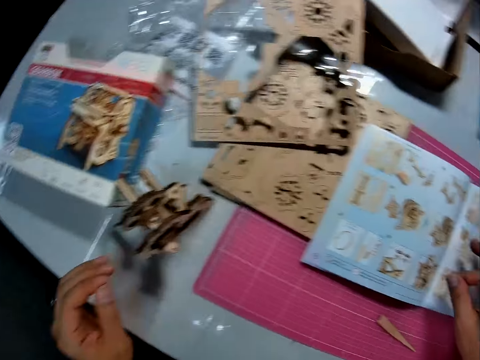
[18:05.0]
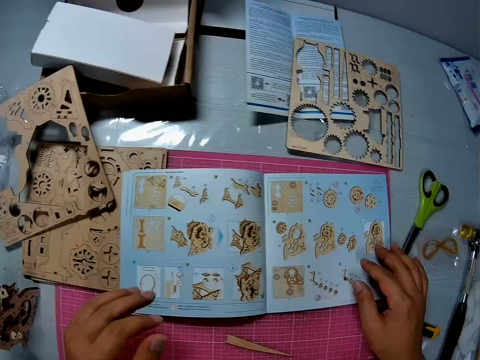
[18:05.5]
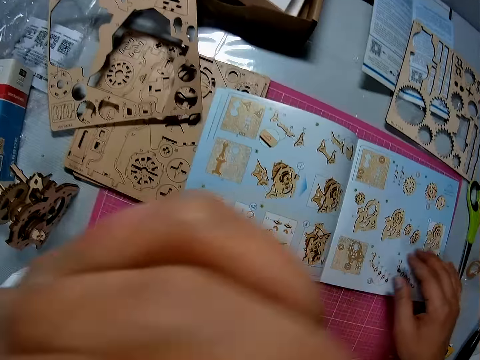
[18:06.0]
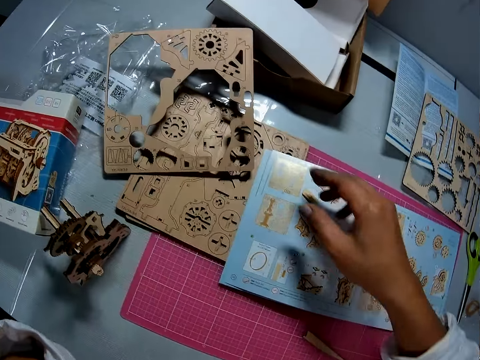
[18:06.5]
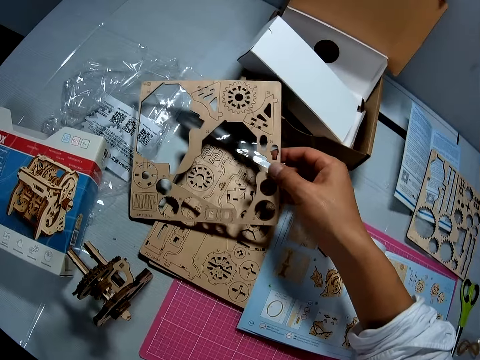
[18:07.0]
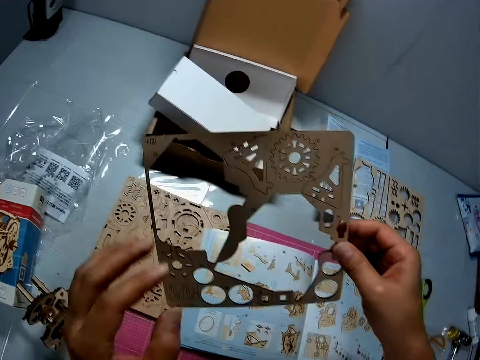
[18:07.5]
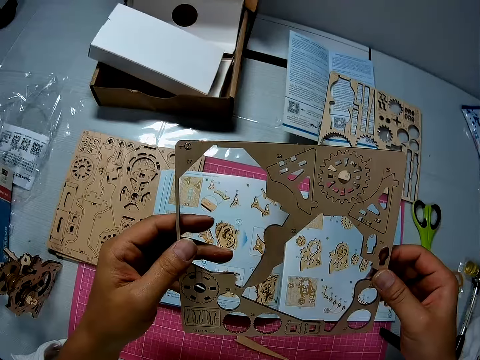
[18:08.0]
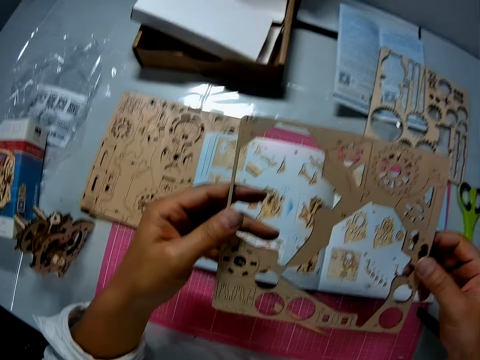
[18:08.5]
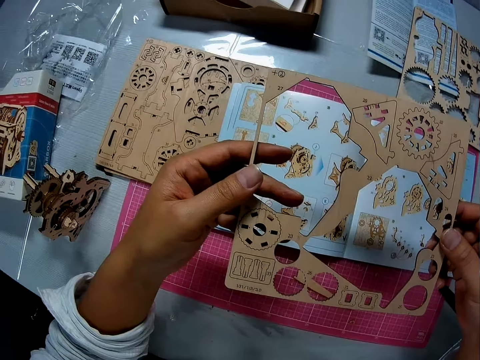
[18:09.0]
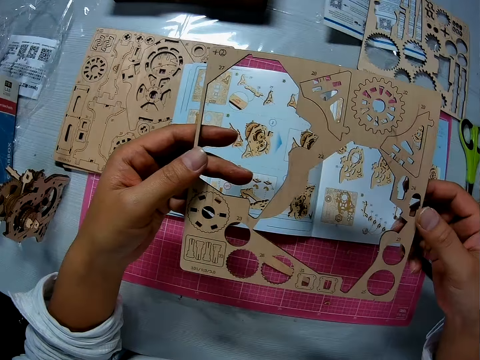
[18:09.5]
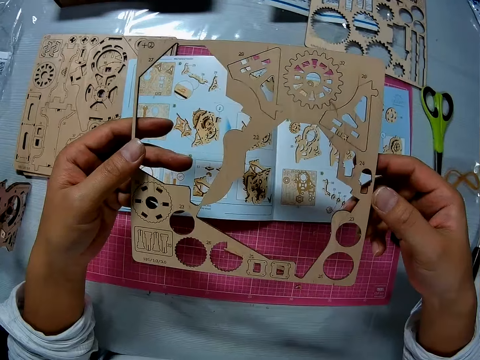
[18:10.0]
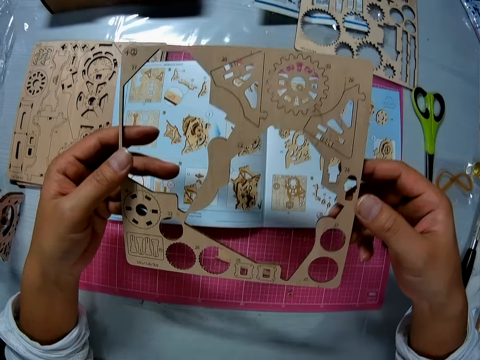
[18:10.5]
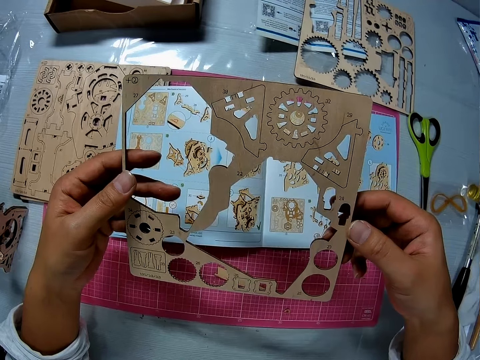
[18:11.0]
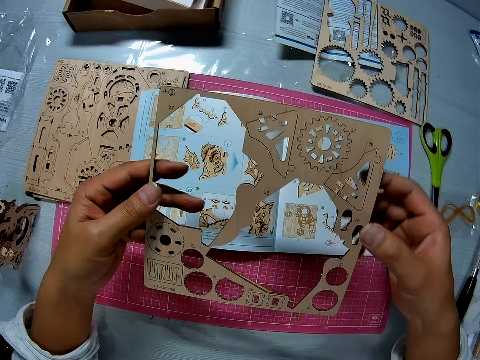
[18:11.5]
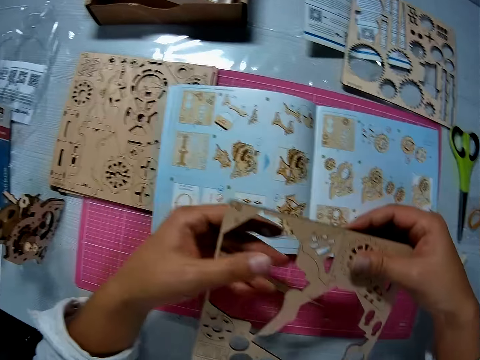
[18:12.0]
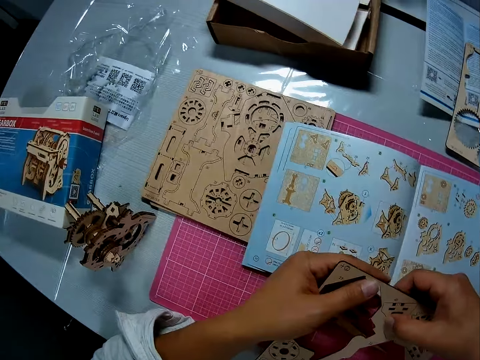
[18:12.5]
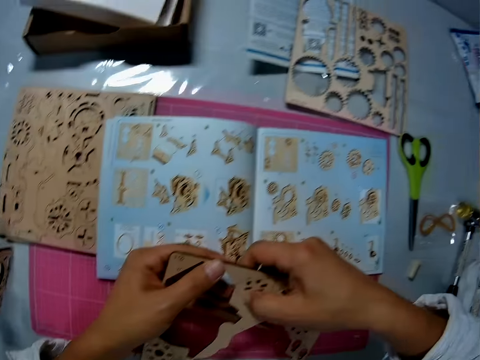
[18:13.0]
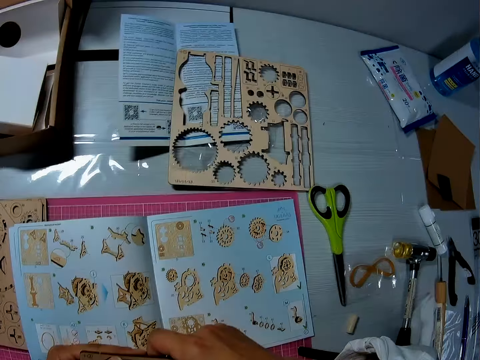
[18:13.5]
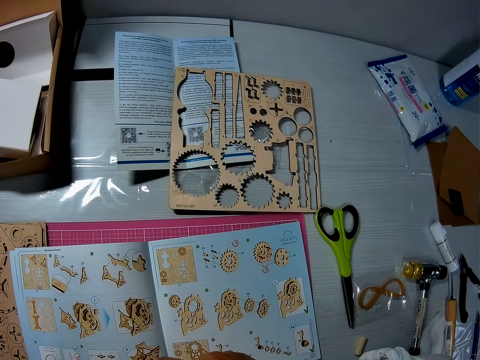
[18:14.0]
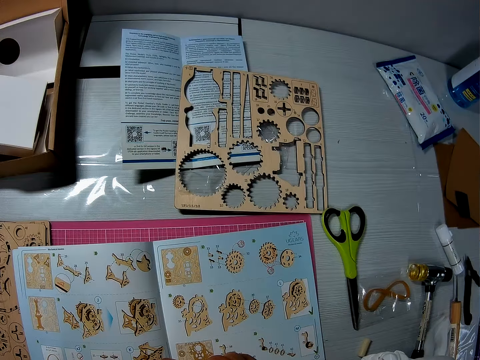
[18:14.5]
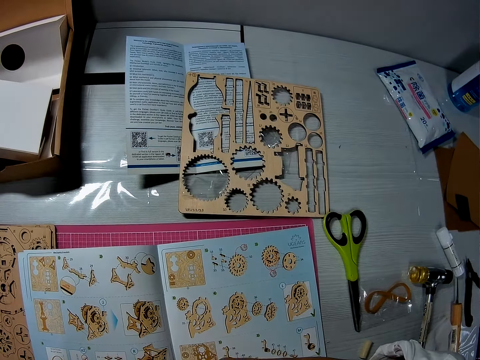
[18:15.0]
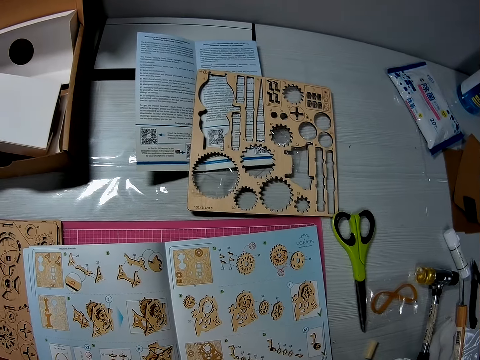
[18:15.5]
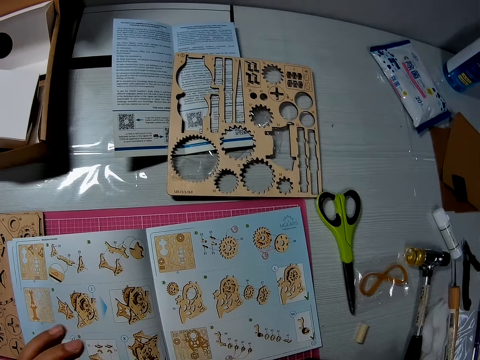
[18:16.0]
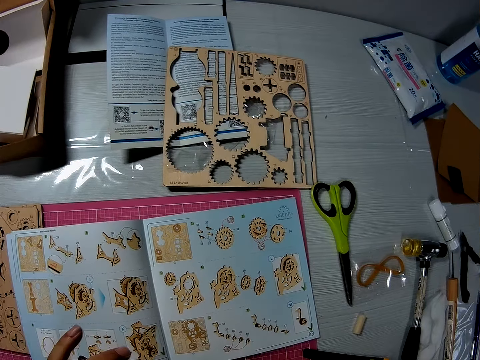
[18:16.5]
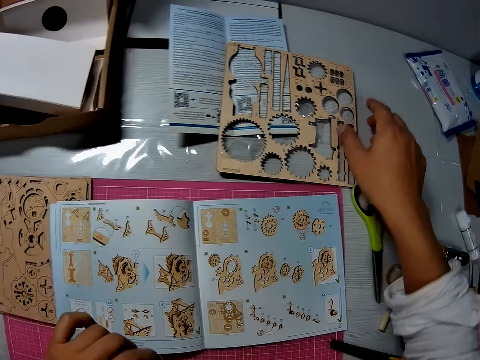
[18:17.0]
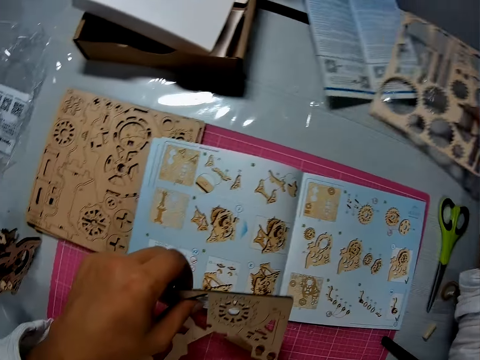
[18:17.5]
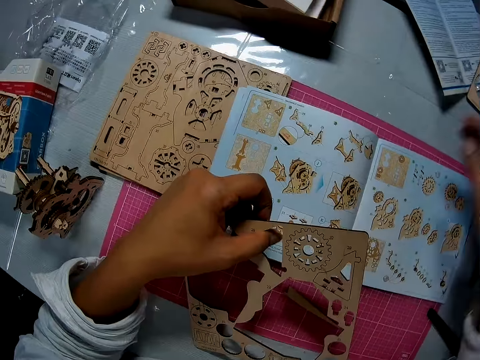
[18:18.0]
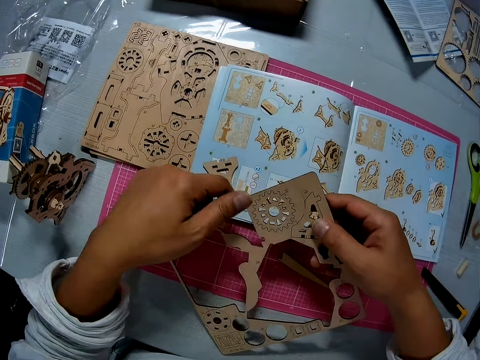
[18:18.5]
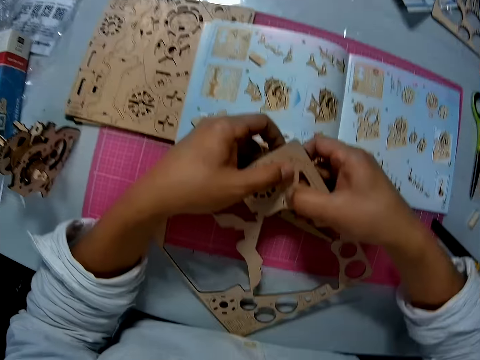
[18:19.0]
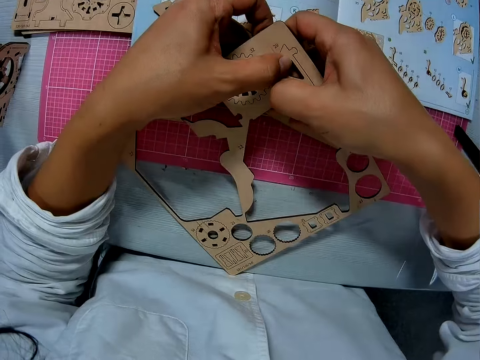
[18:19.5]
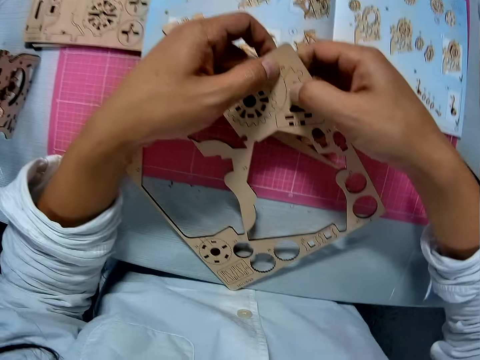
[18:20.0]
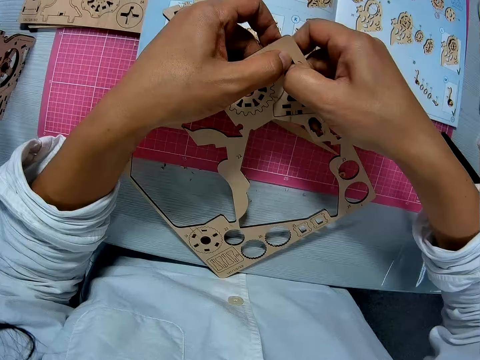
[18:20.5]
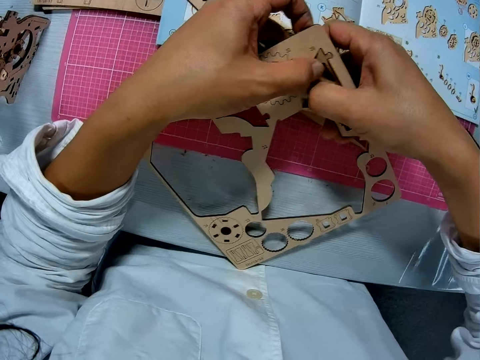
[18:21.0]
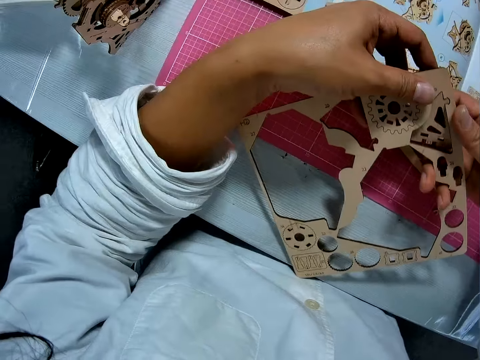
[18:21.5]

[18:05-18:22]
The camera wearer touches his face with his hand. He picks another wooden board from the table. He looks at the laser-cut wood craft kit. He removes a pre-cut part from the wooden board. He moves the laser-cut wood craft kit from the table. He adjusts a puzzle sheet on the table. He holds the laser-cut wood craft kit with both hands. He removes a puzzle piece from the puzzle sheet.

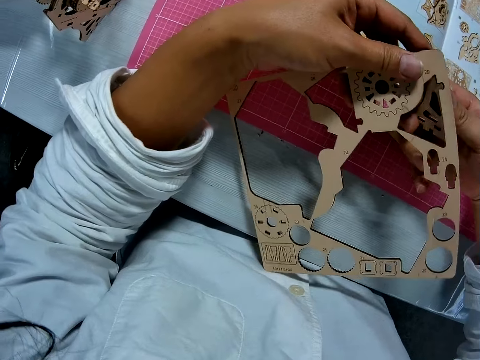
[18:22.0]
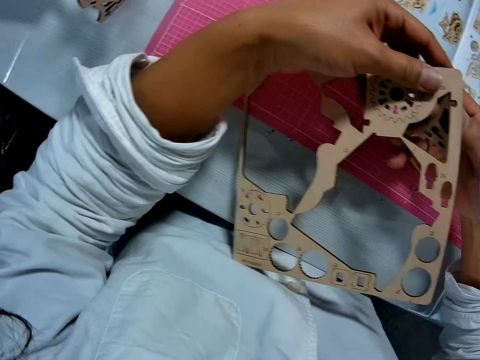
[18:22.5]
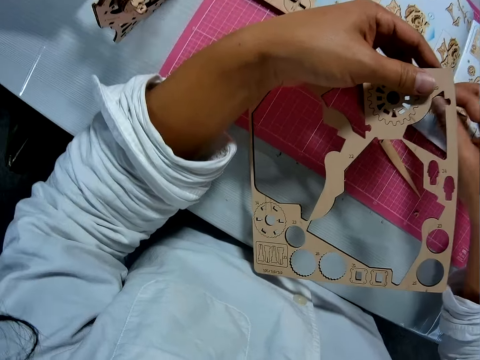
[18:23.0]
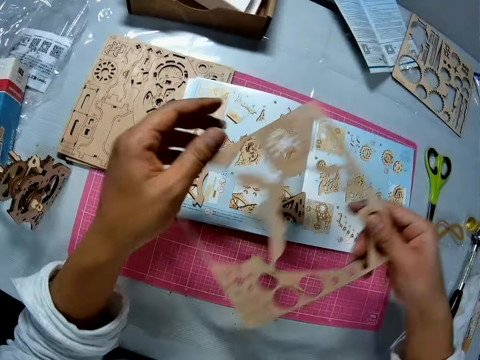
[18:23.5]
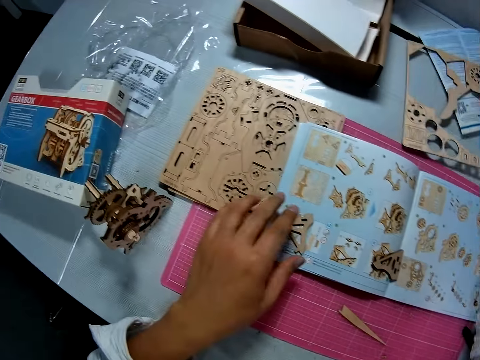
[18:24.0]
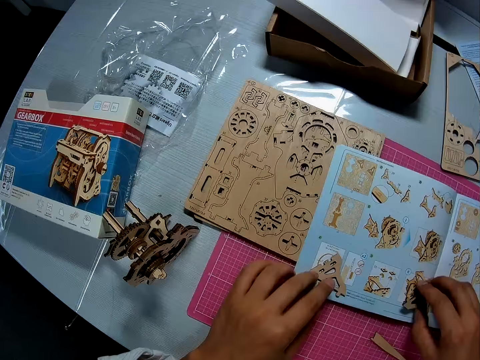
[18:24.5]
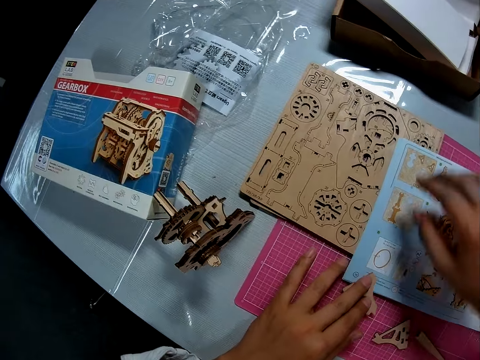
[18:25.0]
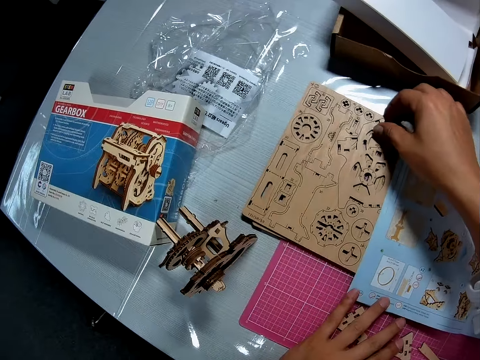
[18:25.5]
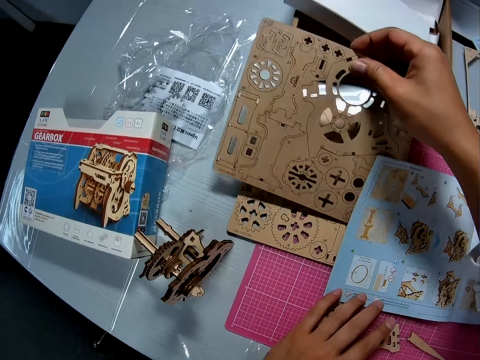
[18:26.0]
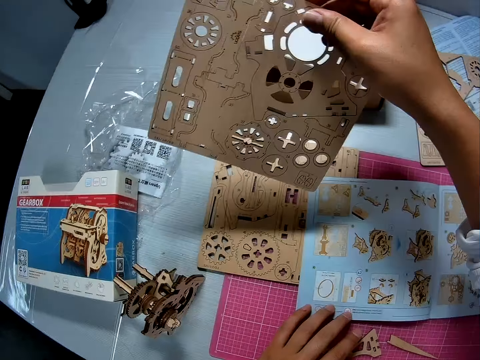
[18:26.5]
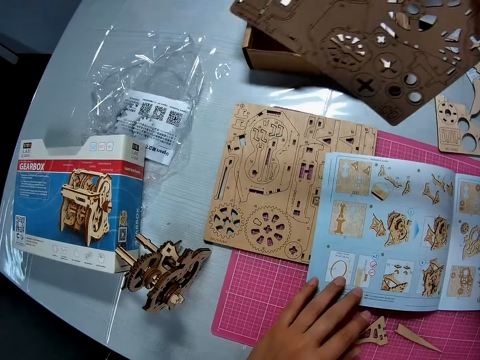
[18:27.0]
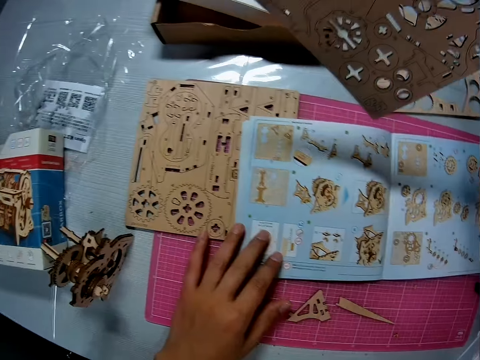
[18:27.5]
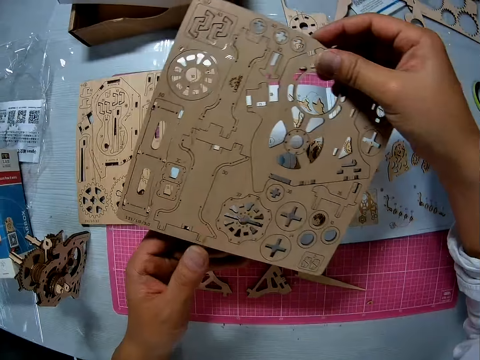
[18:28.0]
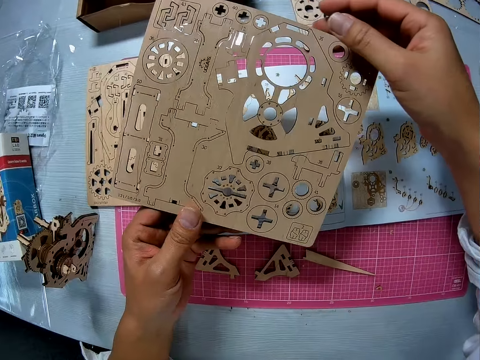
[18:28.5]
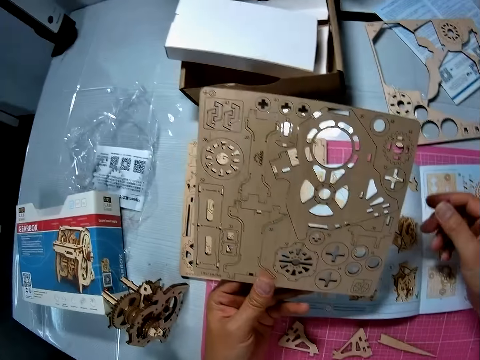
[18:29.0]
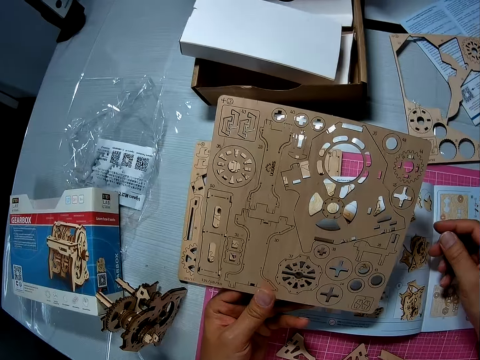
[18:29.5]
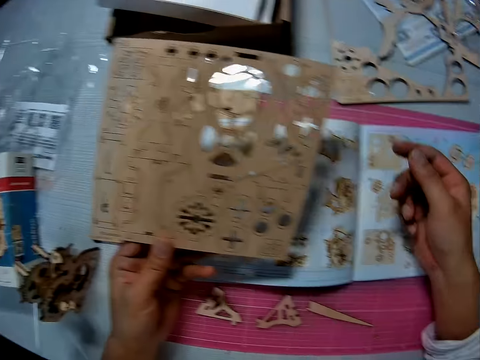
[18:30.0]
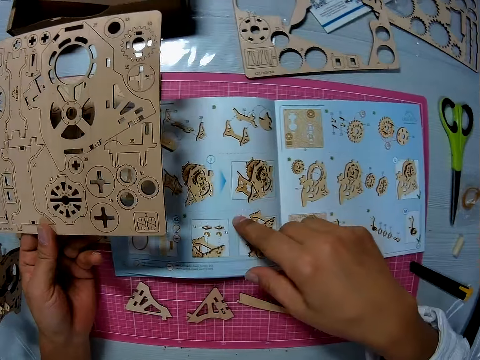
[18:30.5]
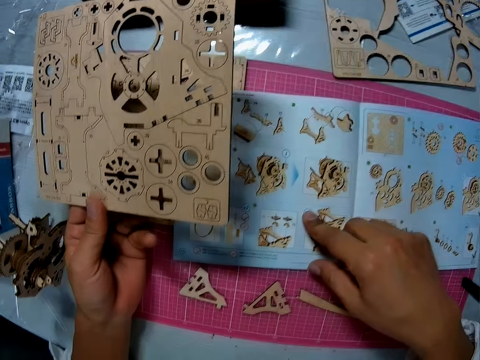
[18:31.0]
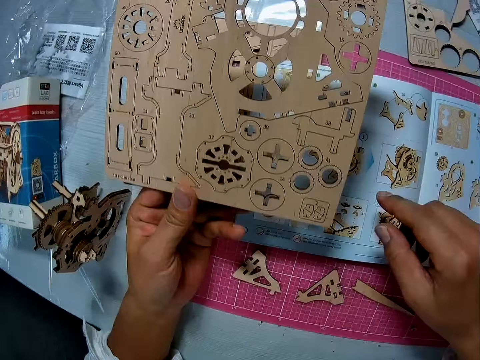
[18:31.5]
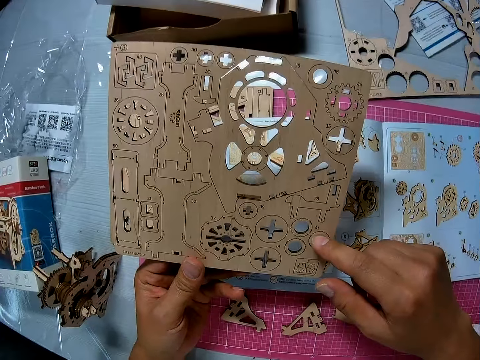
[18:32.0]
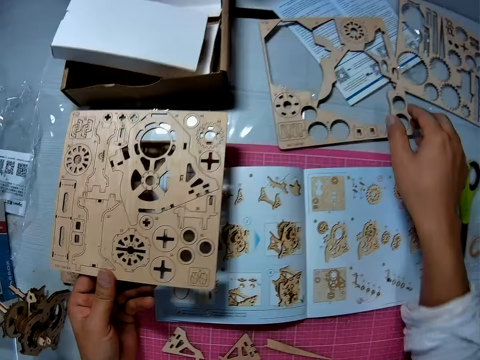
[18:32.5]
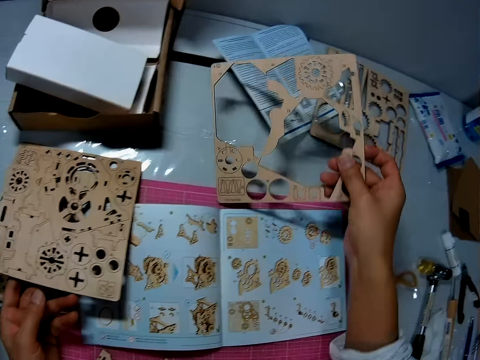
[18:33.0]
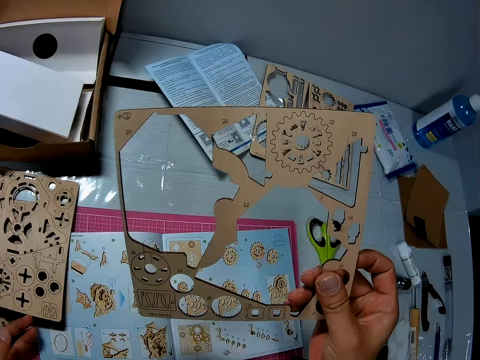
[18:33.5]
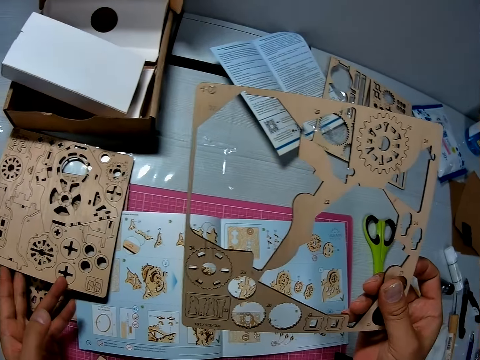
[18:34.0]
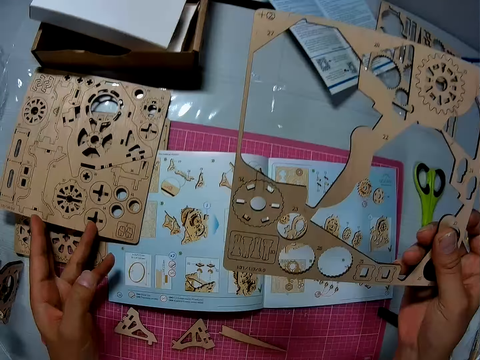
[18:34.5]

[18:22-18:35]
The camera wearer places the model piece on the illustration book. He places the laser-cut wood craft kit on the table. He removes the model pieces from the illustration book. He moves the puzzle pieces on the table. He picks the laser-cut wood craft kit from the table. He holds the illustration book. He looks at the illustration book. He holds the laser-cut wood craft kit with both hands. He looks at the laser-cut wood craft kit. He touches the illustration book on the table with his finger. He touches the sheet in his left hand with his right hand index finger. He picks the laser-cut wood craft kit from the table with his right hand. He places the laser-cut wood craft kit on top of the other laser-cut wood craft kit.
